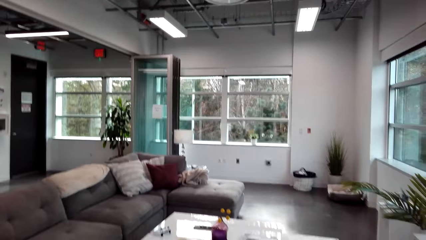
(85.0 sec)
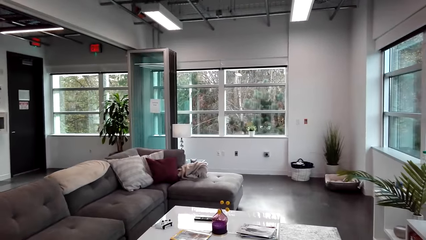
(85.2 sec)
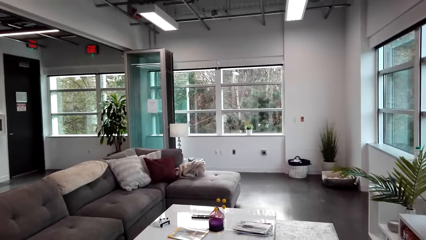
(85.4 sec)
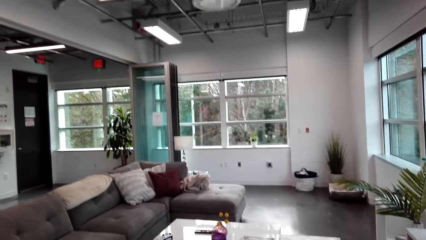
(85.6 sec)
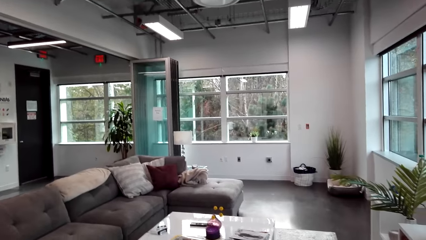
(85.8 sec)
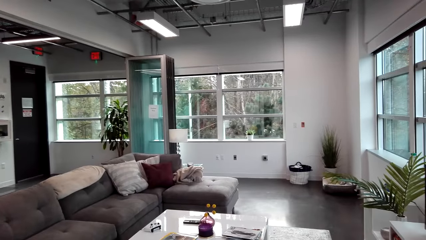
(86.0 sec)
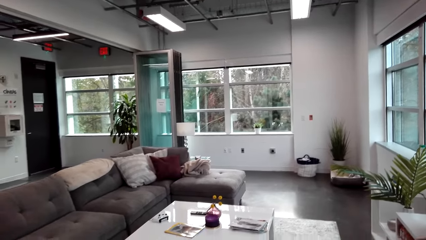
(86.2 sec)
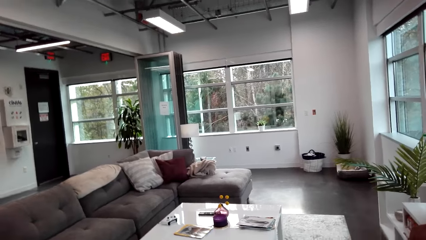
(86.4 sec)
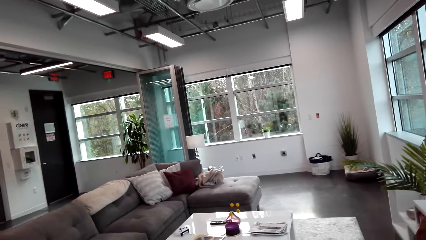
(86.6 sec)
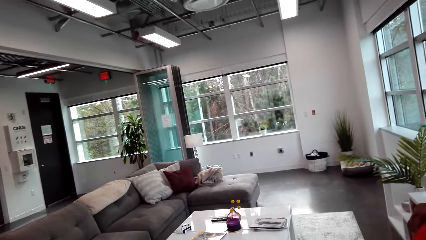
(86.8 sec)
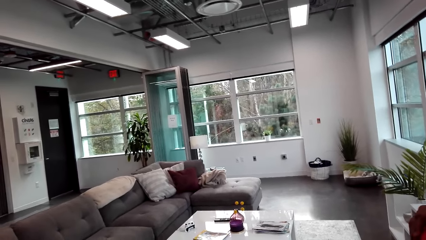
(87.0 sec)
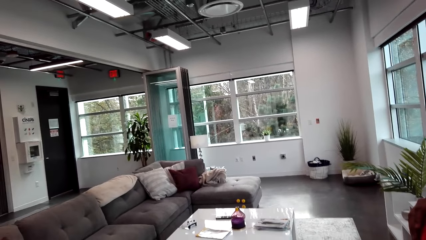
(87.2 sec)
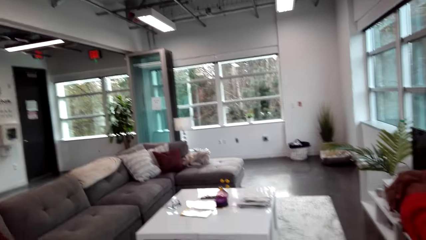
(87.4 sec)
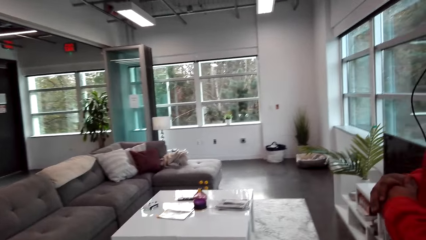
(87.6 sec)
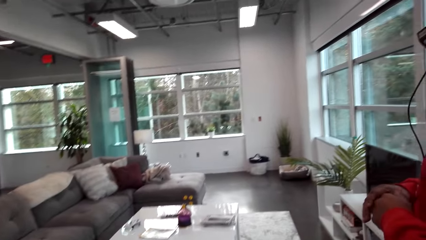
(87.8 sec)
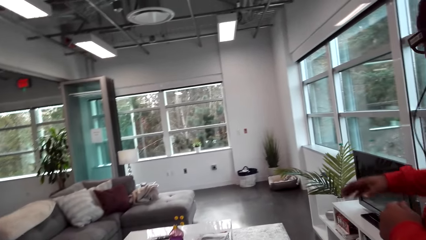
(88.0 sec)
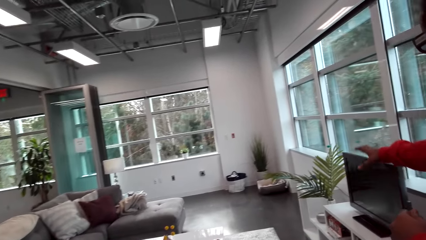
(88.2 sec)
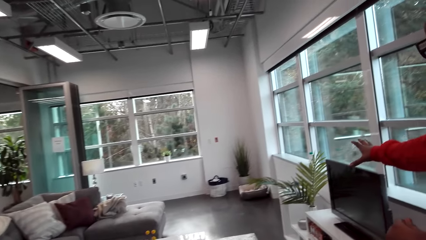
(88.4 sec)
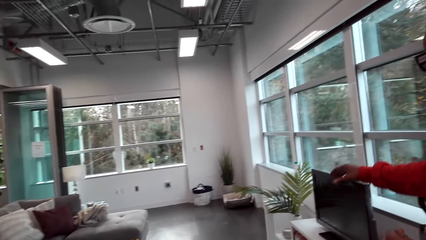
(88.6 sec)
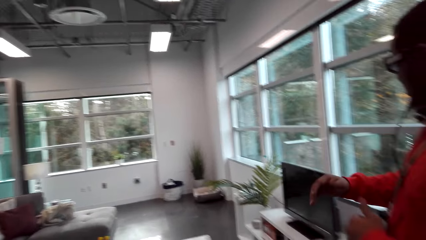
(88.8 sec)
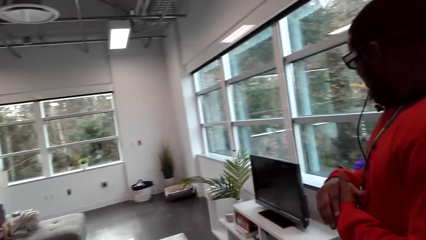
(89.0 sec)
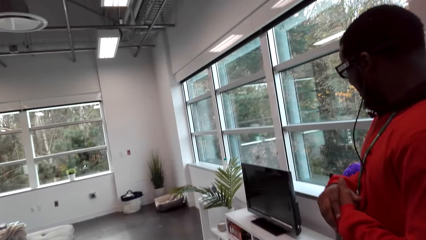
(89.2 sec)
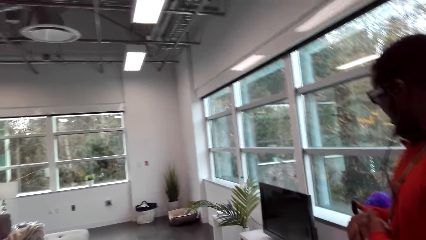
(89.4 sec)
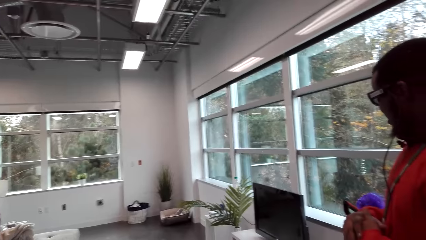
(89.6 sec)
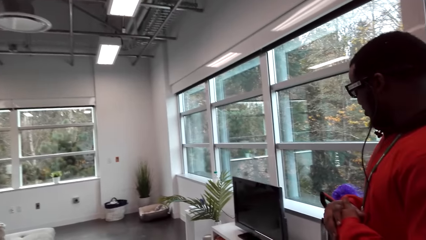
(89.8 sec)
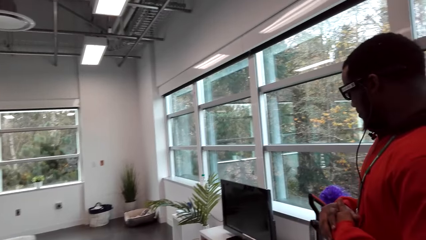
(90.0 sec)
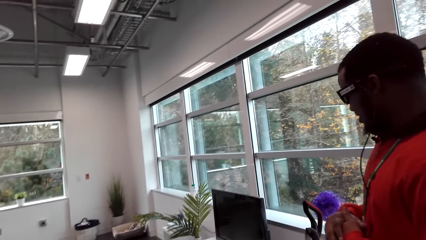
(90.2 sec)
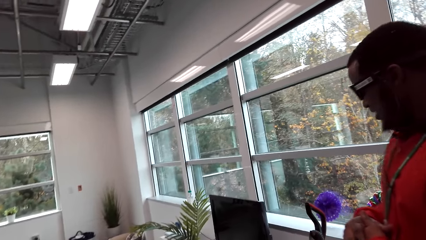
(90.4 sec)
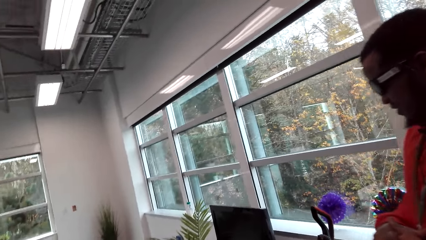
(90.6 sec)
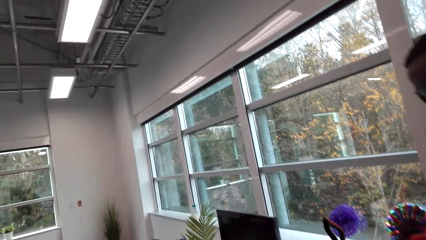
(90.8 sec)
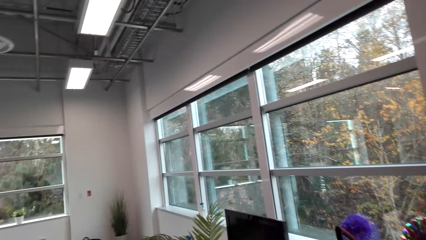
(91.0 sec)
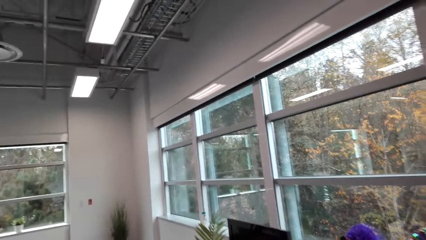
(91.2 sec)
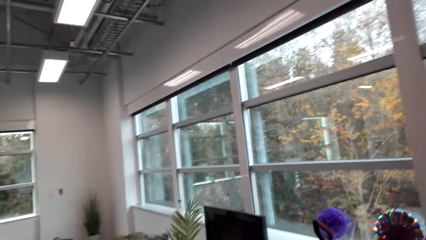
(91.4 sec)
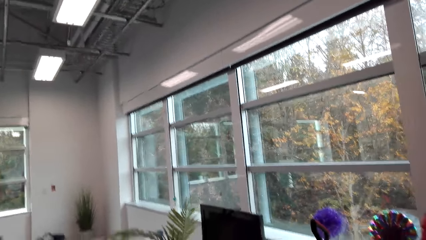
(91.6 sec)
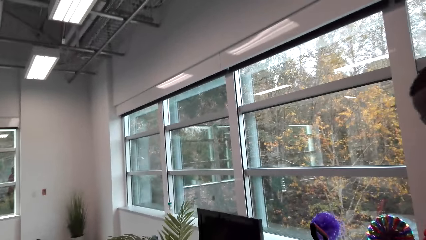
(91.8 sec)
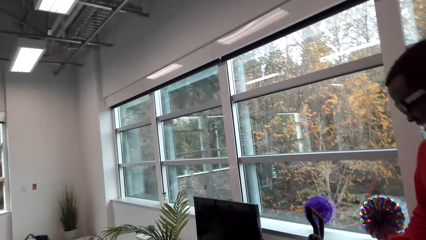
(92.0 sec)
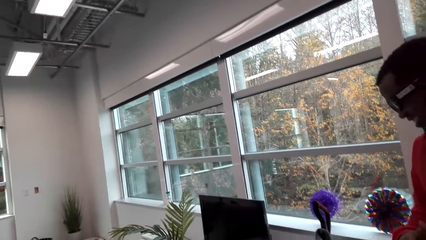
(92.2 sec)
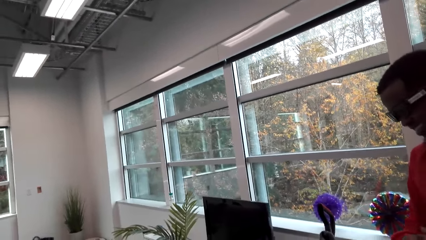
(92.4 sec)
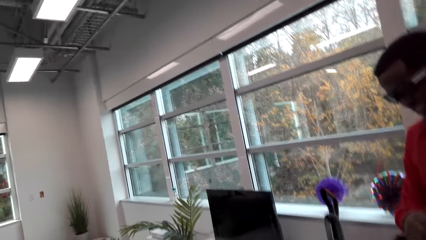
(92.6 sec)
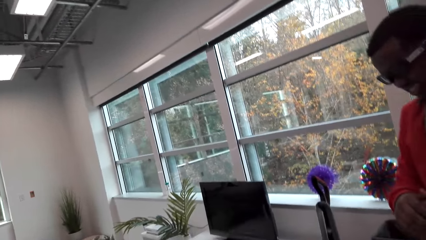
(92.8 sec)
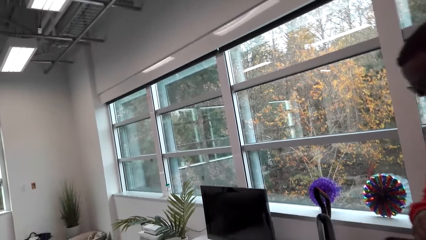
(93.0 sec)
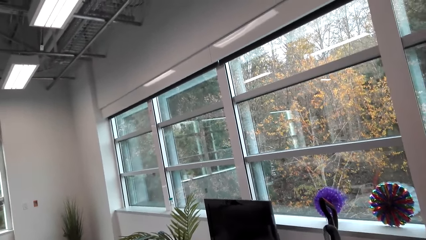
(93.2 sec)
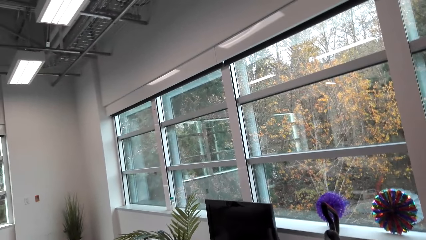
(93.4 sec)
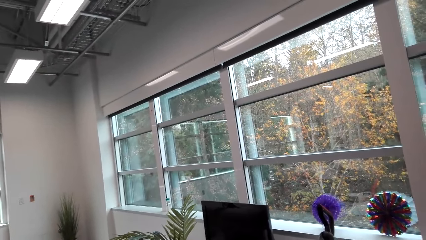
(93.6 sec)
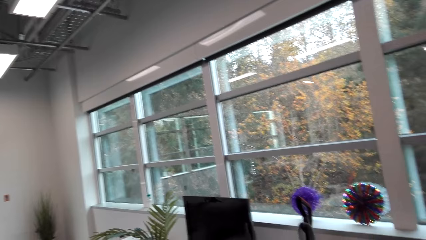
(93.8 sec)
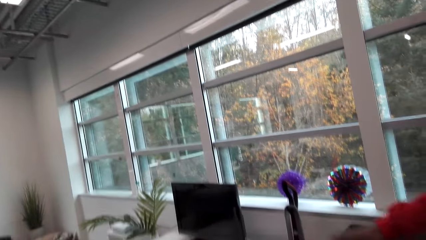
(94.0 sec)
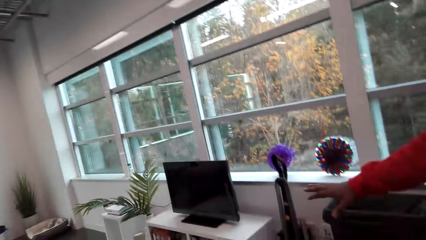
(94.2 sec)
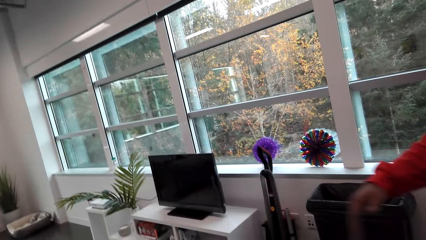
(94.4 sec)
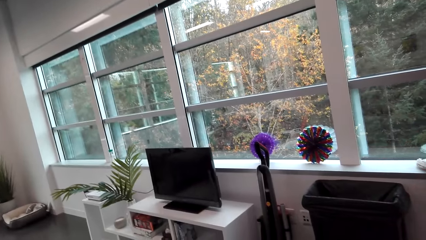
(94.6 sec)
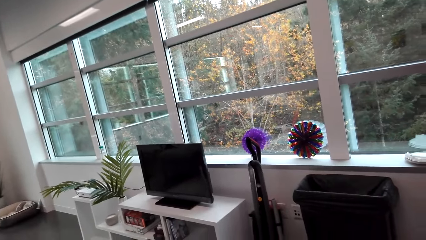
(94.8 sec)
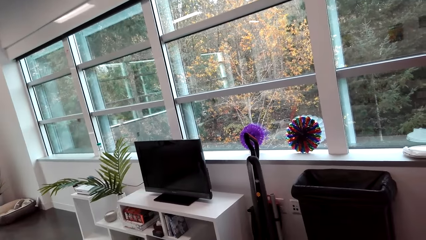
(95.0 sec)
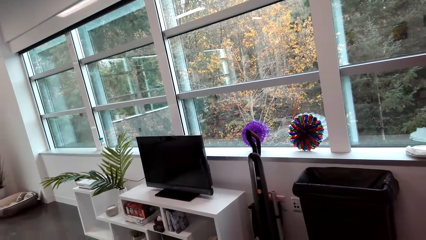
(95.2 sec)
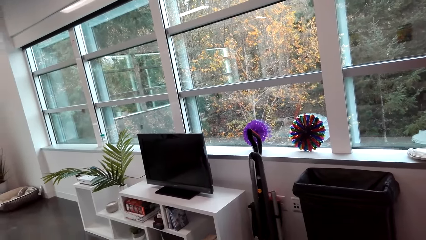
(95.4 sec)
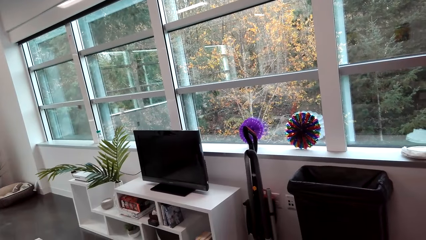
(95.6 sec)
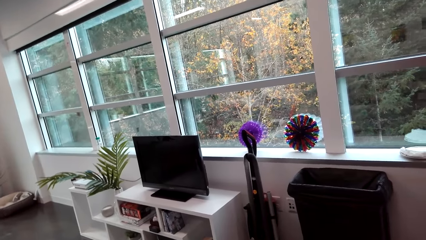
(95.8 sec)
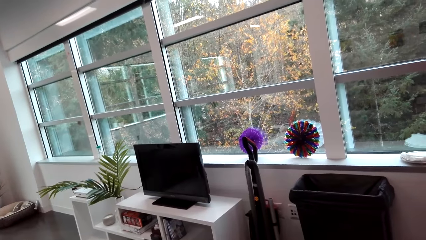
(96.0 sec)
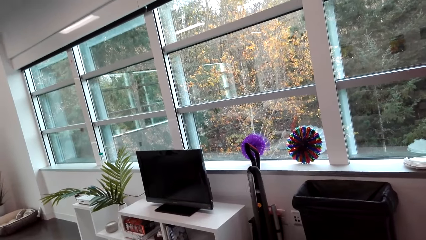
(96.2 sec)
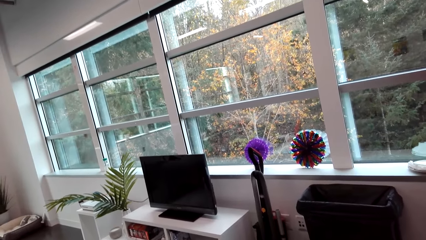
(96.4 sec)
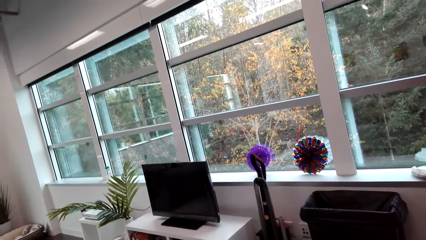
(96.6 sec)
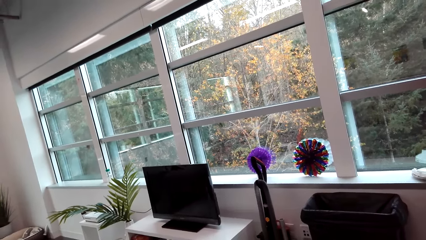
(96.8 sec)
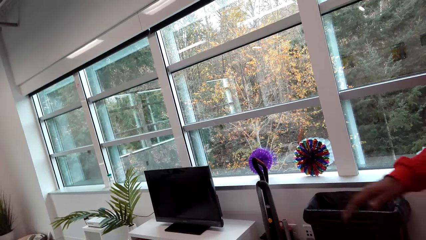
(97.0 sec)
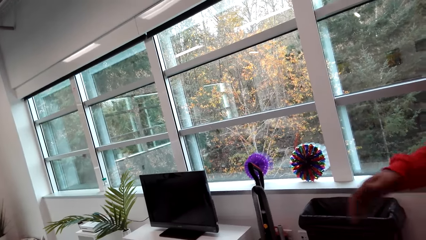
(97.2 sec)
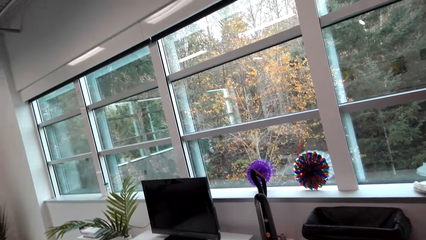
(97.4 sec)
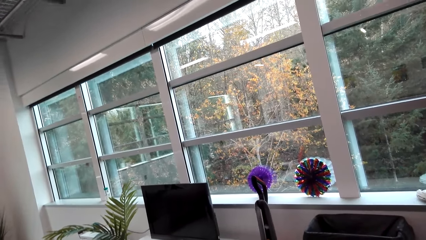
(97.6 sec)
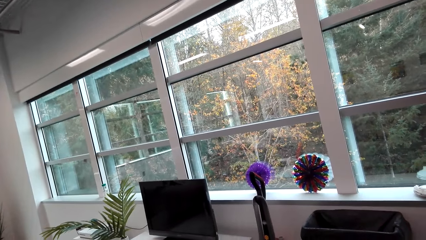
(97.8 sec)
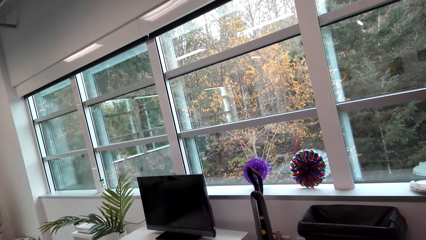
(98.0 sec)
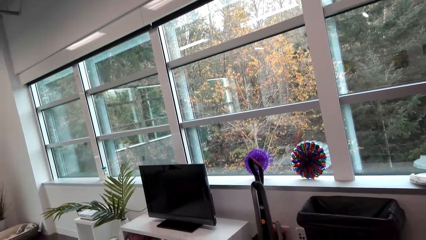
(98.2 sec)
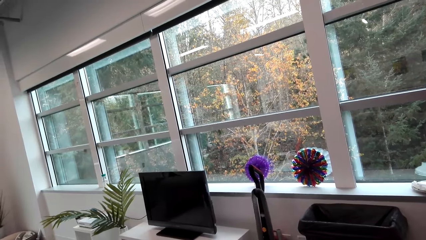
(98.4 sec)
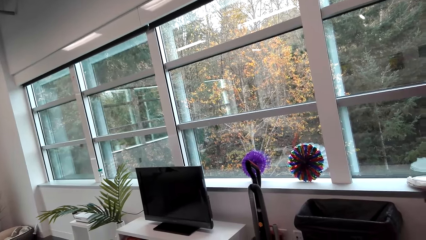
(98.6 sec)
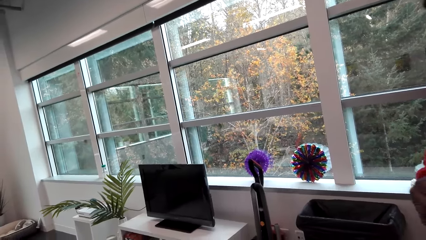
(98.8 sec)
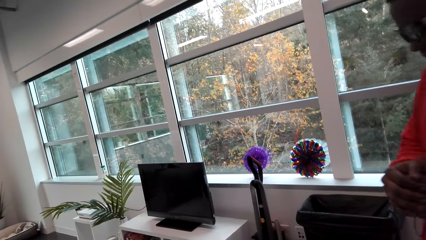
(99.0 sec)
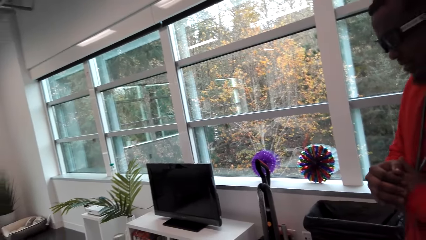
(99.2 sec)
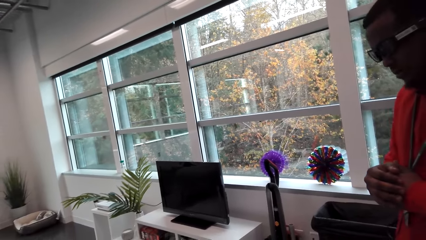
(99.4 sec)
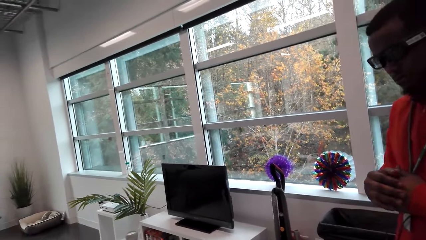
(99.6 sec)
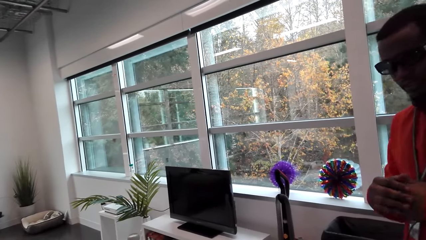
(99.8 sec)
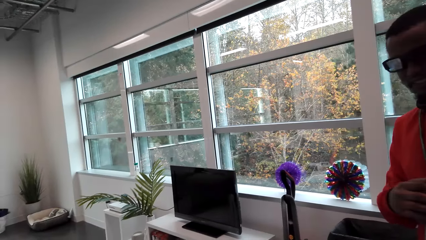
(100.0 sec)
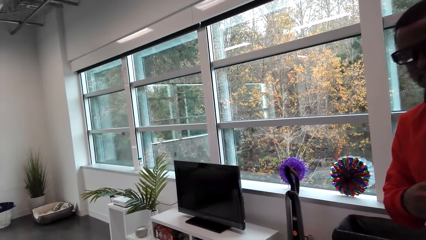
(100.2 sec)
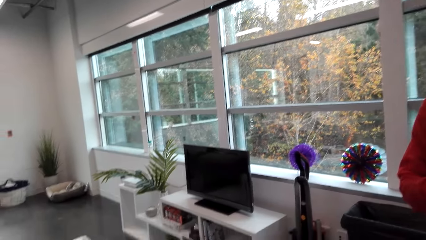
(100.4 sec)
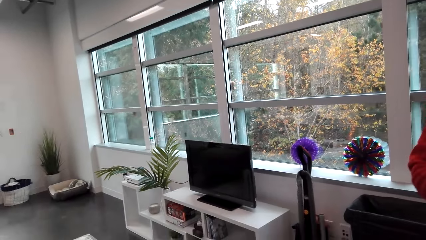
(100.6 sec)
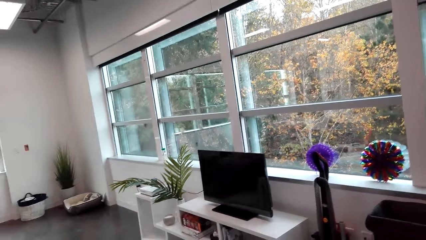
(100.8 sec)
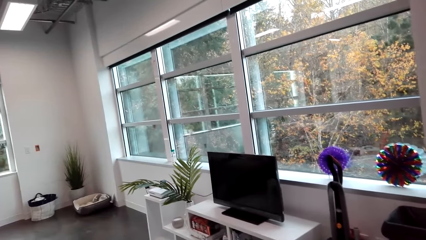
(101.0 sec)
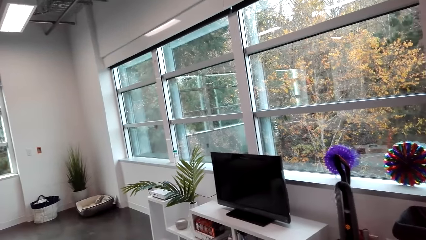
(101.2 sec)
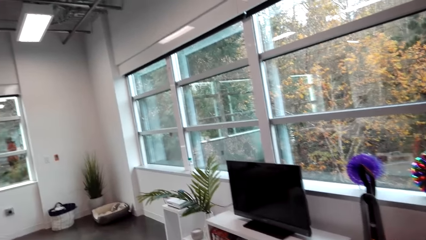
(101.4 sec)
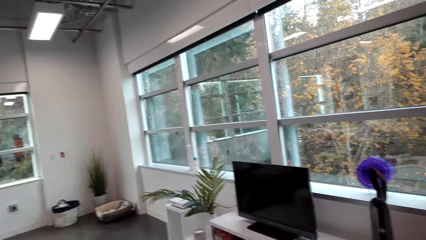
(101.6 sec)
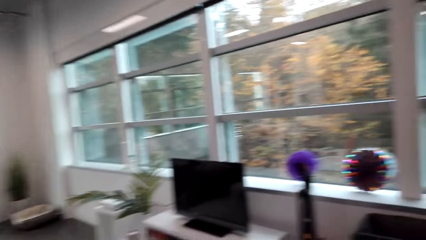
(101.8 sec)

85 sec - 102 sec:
The camera wearer talks to the man. The man points with his right hand and talks to the camera wearer. The camera wearer talks to the man. The man talks to the camera wearer and moves his hand.
